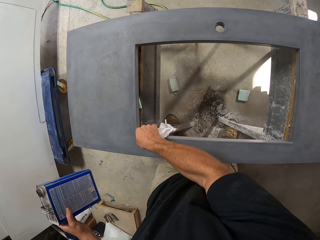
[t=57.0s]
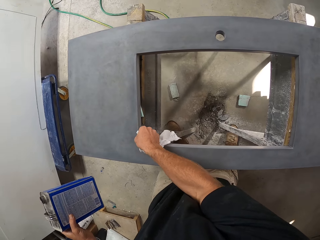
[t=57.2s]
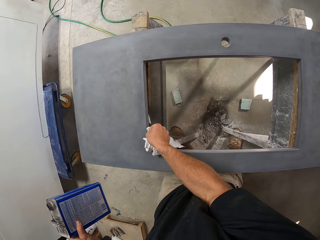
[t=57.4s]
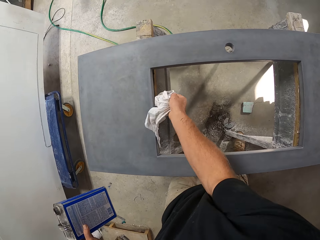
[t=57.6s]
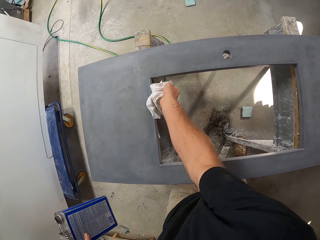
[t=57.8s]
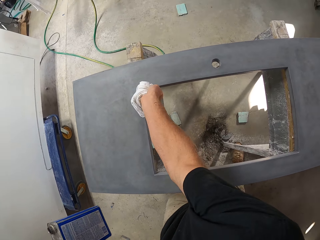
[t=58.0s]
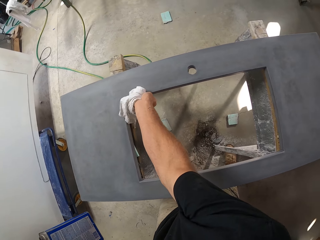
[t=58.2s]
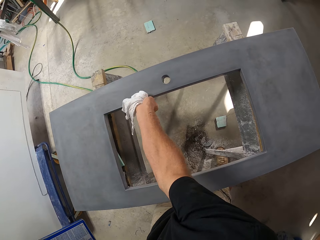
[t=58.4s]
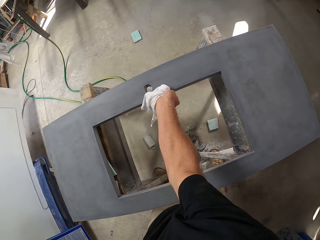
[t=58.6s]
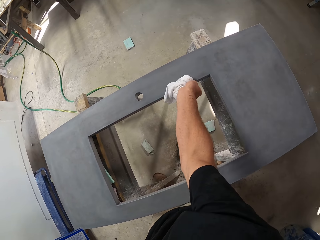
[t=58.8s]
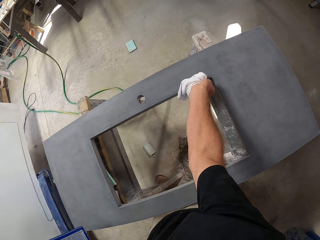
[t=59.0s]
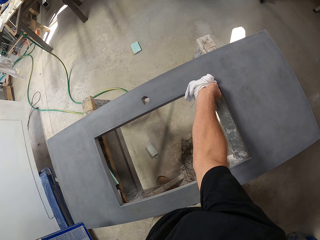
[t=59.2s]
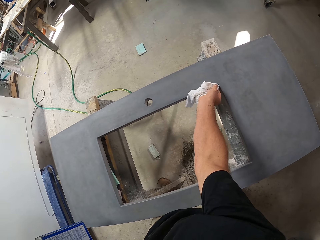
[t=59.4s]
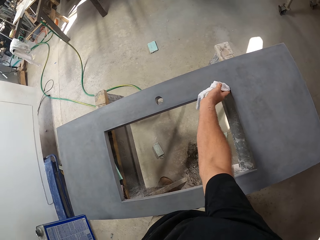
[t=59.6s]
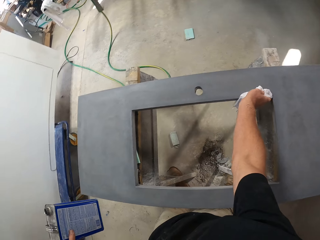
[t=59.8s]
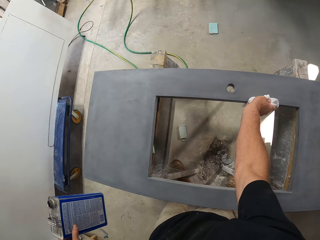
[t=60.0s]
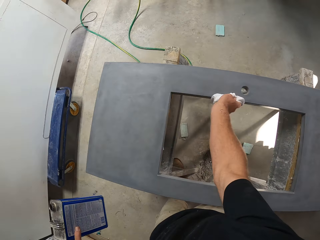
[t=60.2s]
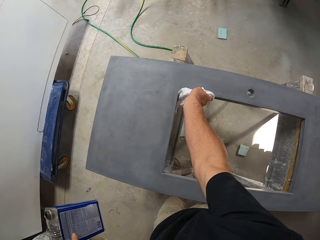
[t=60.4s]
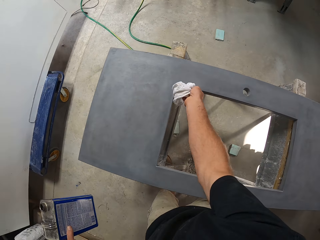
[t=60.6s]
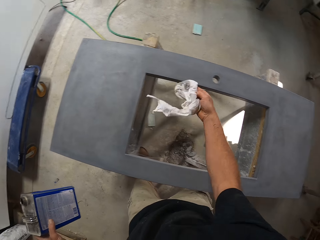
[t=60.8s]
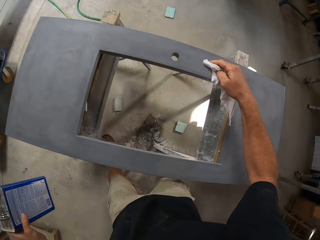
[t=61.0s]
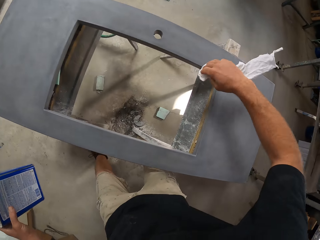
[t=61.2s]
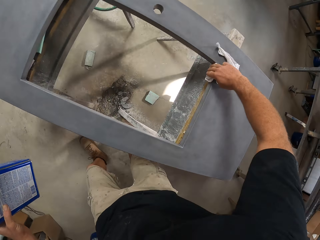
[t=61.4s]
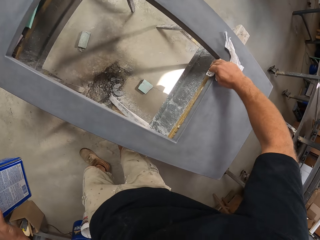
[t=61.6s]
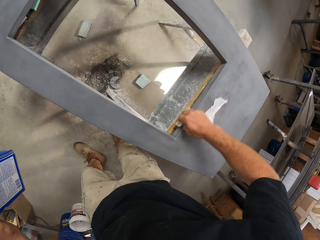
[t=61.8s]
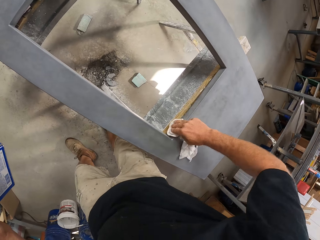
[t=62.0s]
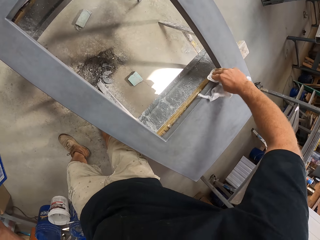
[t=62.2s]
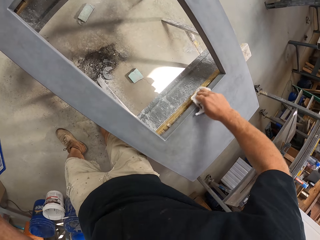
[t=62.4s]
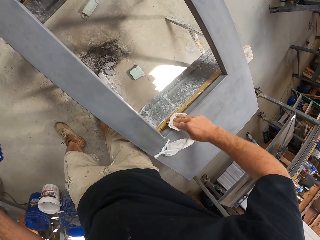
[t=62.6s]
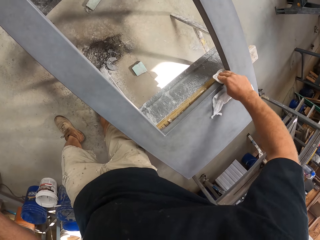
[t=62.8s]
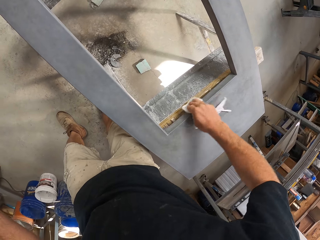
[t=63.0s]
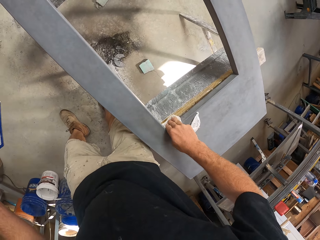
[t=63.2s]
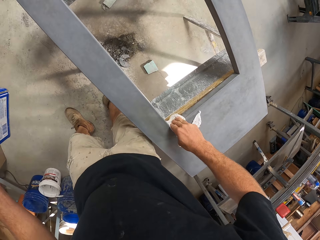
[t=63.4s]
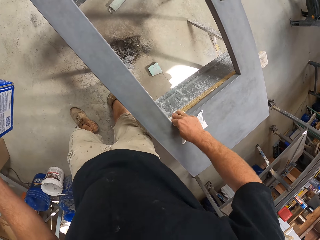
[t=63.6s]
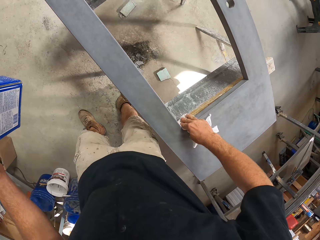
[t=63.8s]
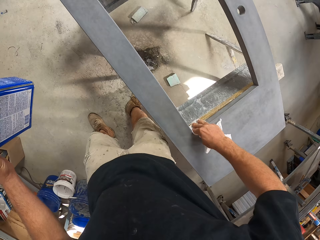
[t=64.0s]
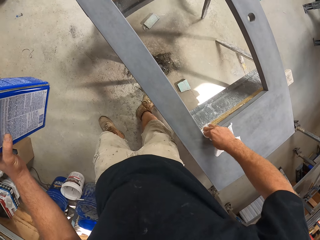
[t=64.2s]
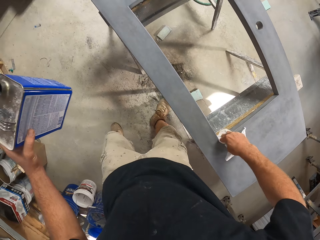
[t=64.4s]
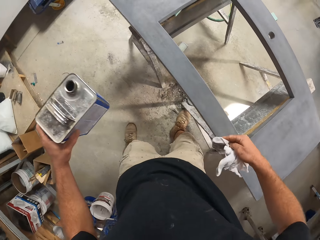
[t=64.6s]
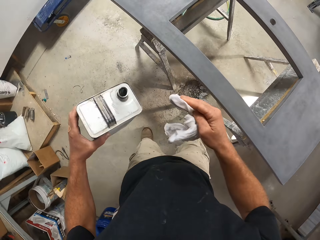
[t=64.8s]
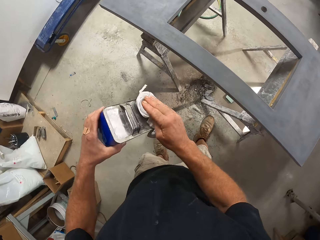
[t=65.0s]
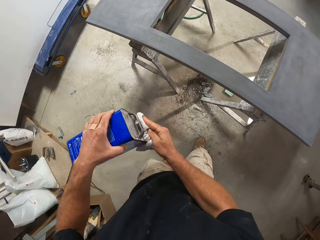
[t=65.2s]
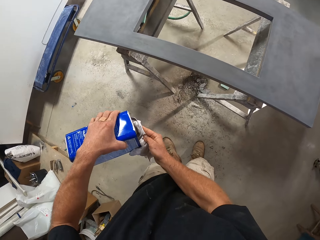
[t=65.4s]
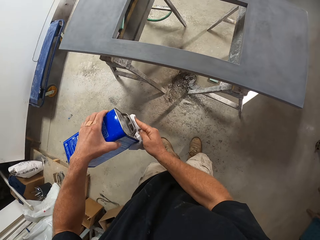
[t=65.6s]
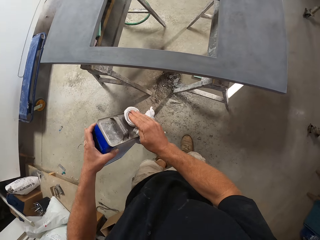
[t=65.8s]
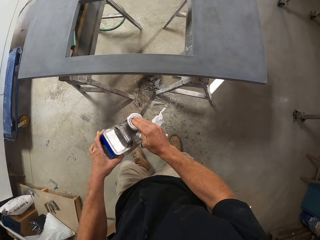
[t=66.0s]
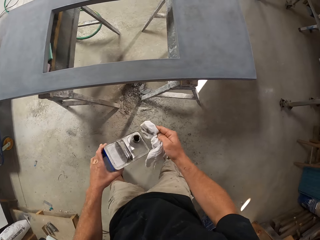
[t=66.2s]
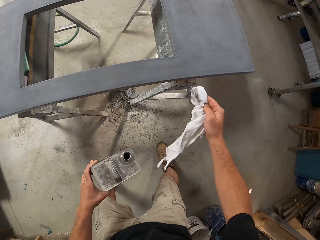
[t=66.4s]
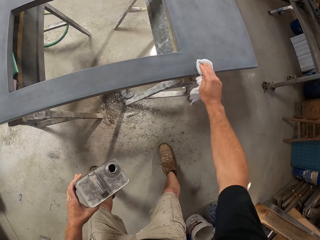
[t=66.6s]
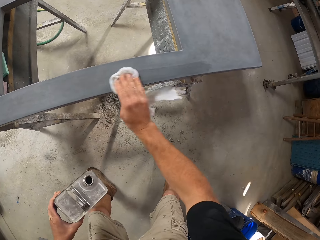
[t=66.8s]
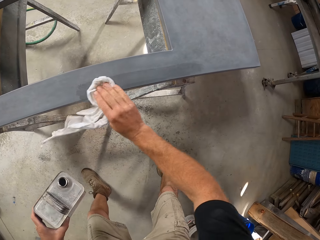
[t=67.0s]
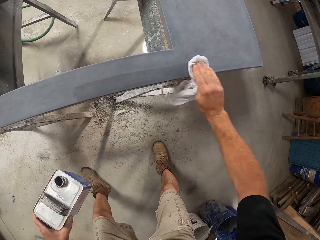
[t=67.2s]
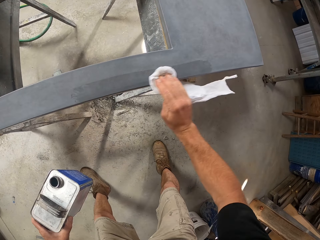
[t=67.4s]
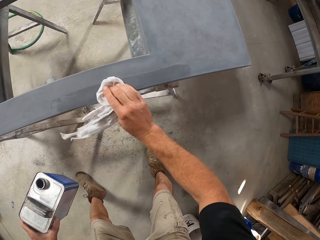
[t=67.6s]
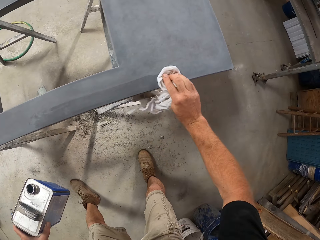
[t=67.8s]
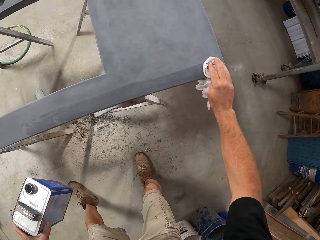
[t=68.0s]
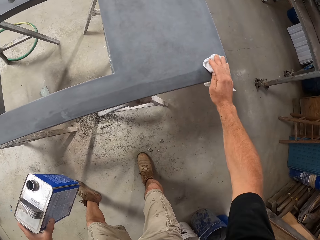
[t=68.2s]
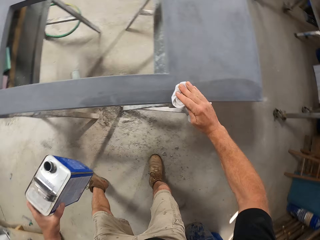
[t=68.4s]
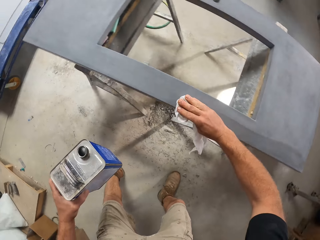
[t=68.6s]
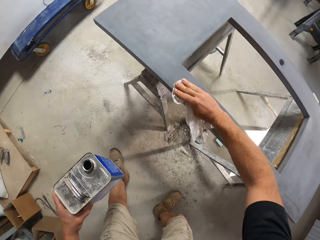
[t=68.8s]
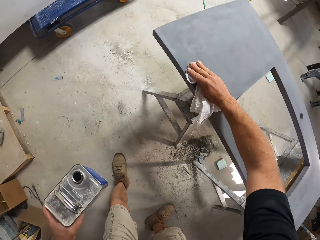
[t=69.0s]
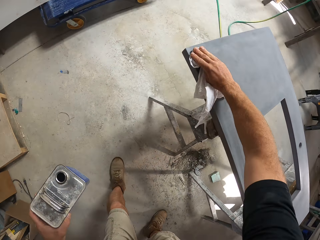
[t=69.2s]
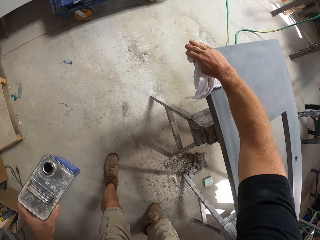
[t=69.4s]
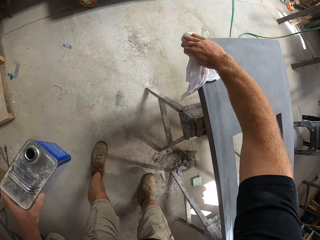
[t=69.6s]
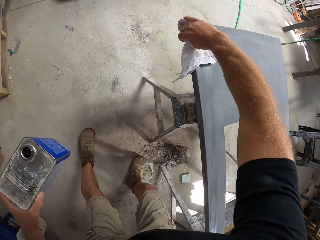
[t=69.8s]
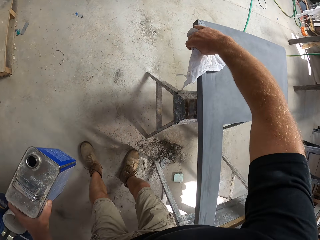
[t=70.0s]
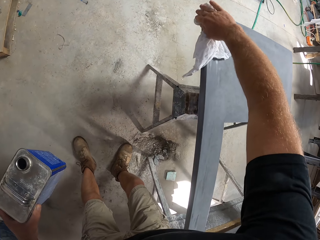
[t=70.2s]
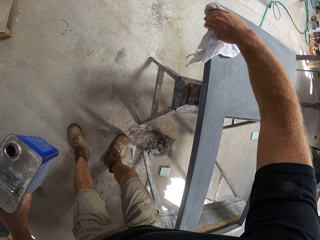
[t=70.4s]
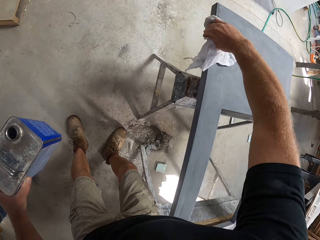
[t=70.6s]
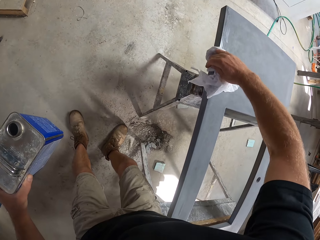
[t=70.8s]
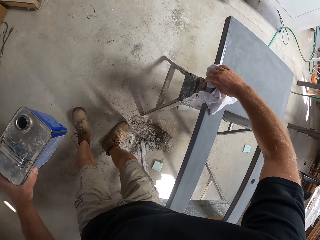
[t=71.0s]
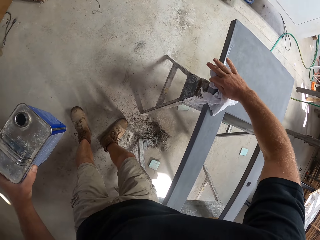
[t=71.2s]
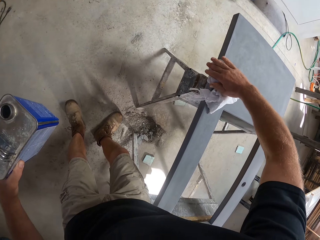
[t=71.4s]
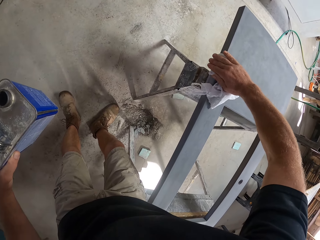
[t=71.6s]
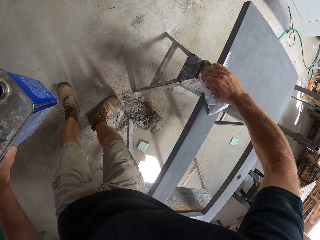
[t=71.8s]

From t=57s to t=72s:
The camera wearer pours the paint thinner on the cloth. They wipe the table with the cloth with thinner. They wipe the table edges with the cloth with thinner.

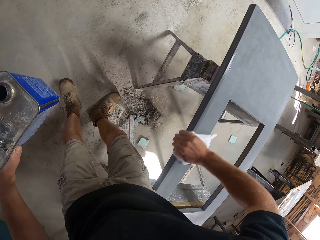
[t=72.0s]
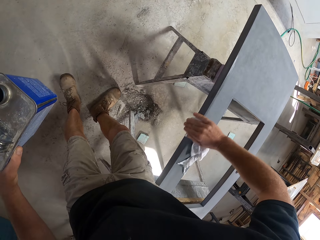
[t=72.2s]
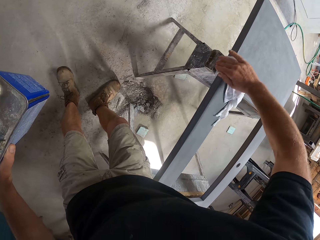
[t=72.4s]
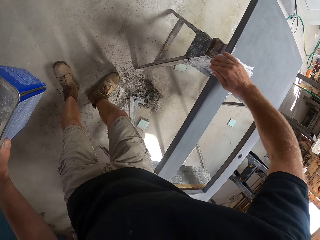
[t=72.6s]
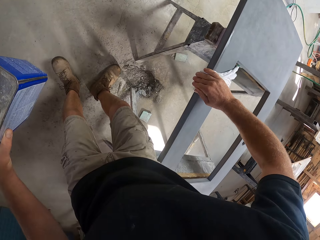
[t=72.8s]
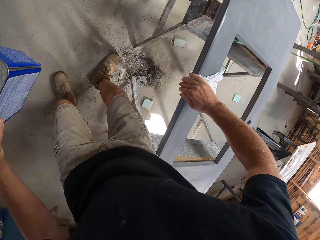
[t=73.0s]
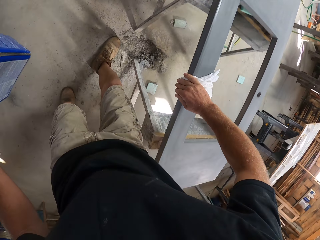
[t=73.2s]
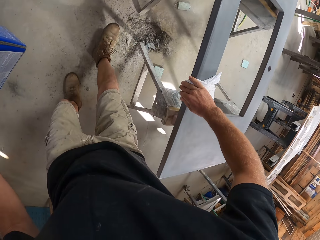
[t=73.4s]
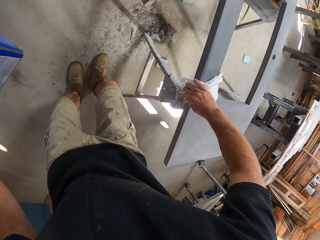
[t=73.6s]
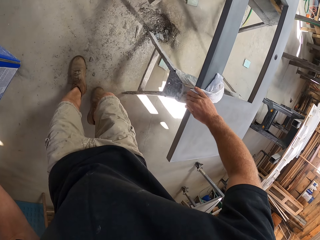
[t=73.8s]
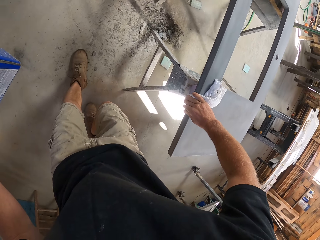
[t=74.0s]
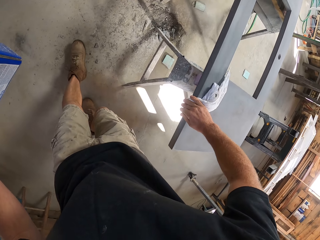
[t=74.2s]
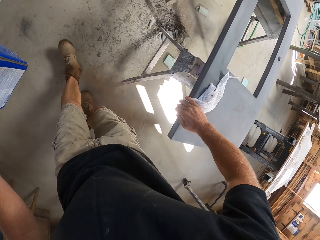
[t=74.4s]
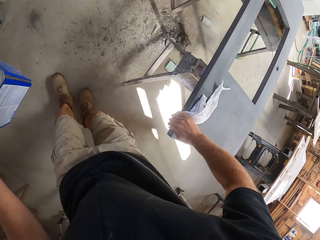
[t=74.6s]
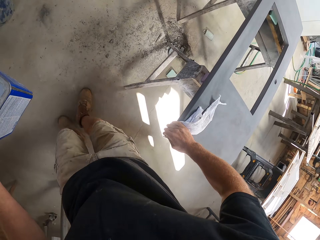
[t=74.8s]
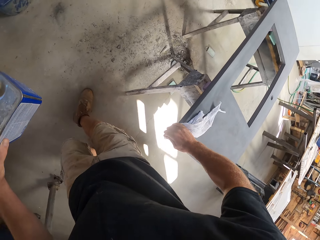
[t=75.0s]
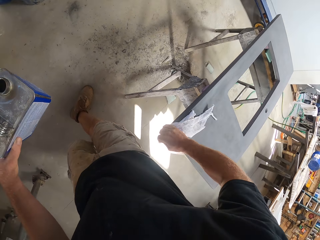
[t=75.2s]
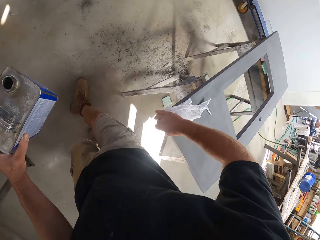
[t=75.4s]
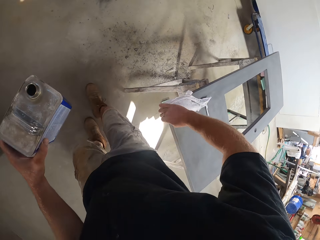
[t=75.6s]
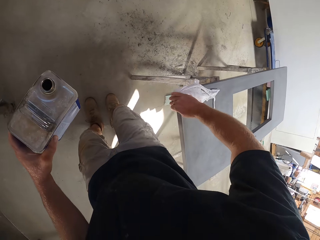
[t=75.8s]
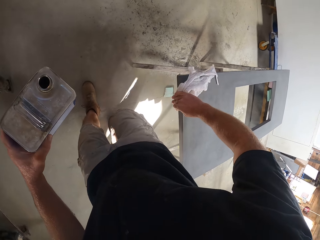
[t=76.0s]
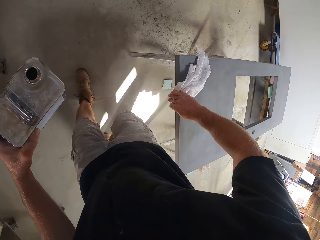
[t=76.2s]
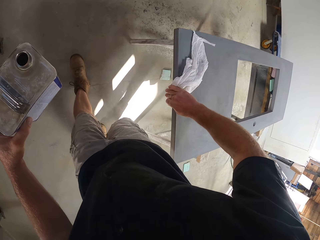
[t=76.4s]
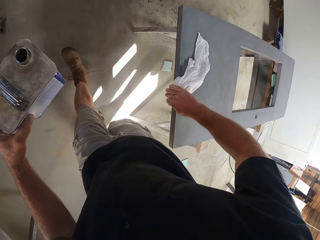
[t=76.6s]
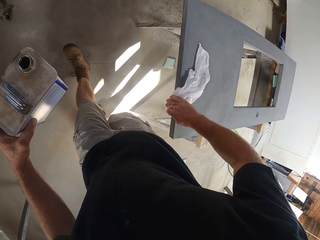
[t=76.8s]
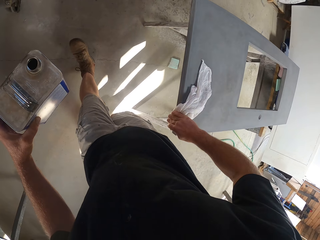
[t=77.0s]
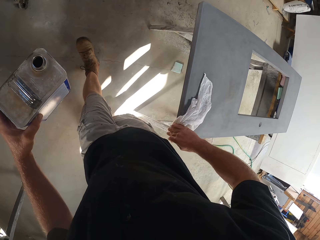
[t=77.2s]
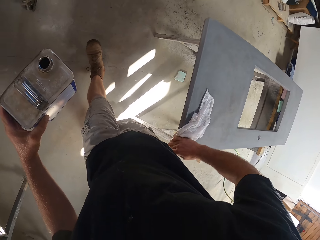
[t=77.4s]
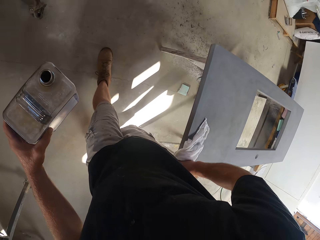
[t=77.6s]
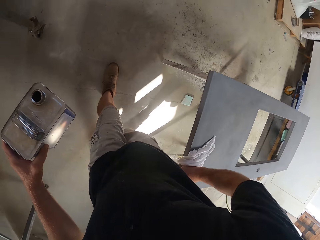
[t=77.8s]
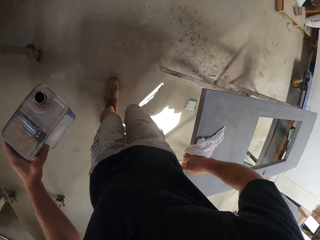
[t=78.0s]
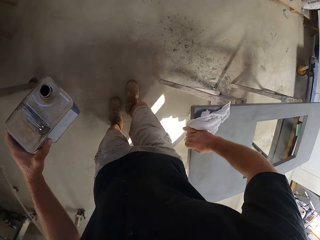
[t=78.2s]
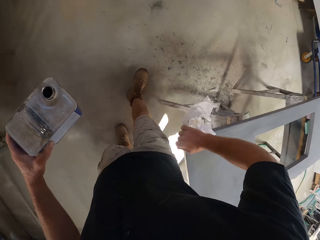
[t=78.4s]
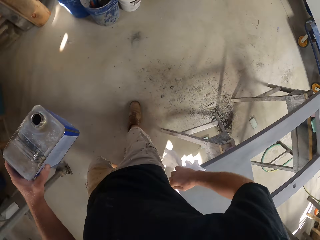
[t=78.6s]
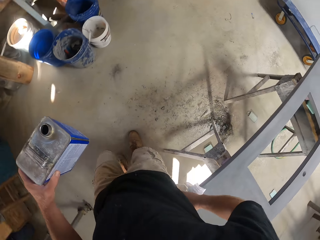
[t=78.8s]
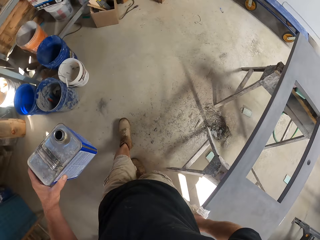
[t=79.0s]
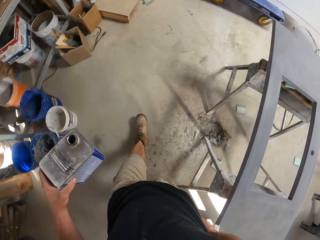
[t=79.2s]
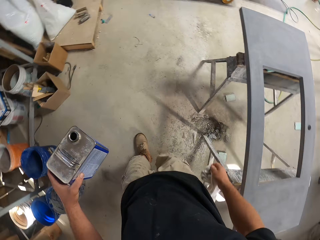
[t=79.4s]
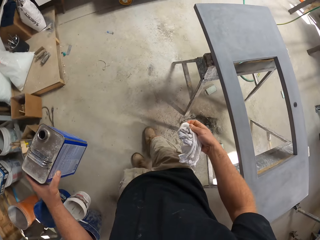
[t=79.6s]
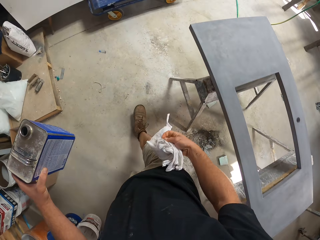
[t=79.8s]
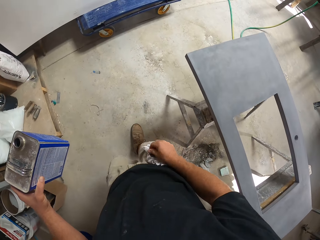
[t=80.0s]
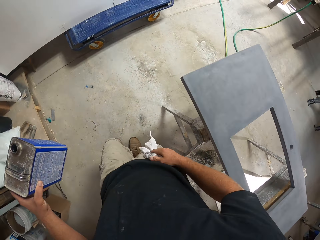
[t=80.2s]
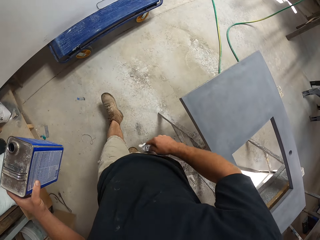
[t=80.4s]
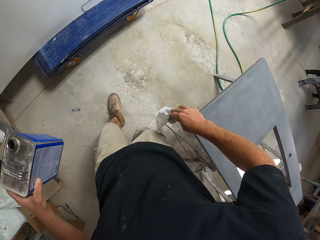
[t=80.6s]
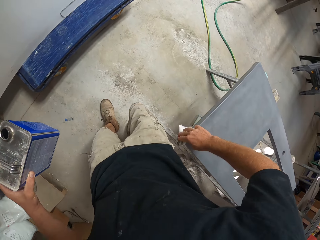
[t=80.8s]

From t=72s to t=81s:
The camera wearer walks around the table. They fold the cloth.
